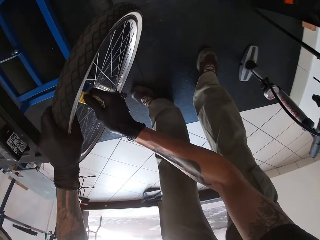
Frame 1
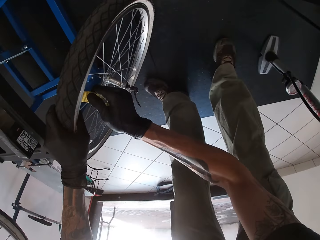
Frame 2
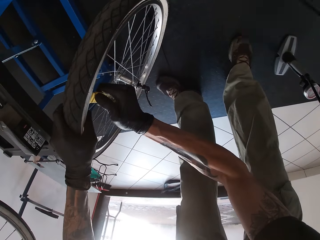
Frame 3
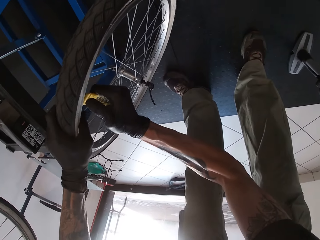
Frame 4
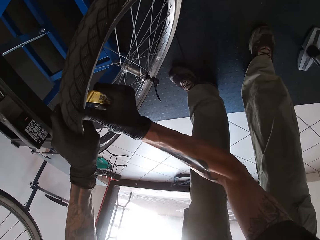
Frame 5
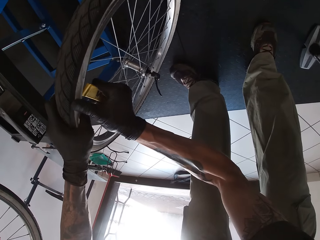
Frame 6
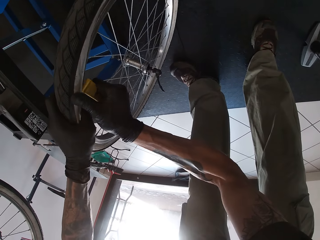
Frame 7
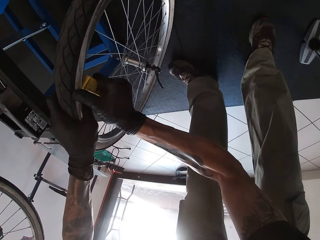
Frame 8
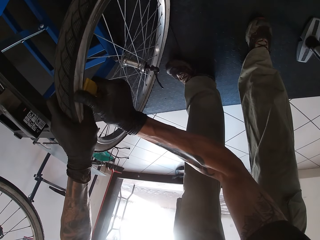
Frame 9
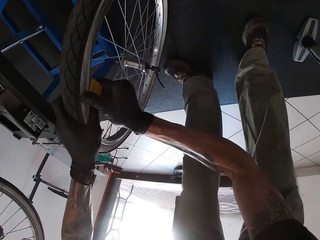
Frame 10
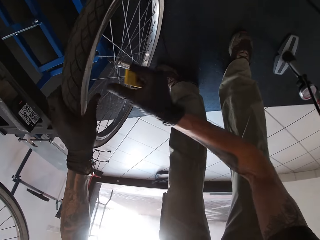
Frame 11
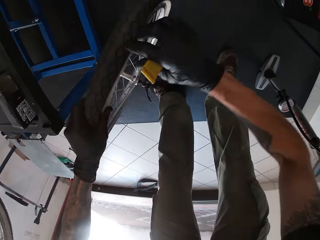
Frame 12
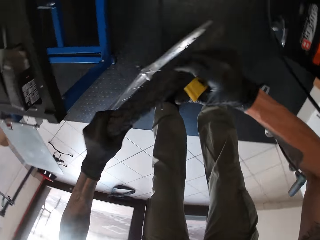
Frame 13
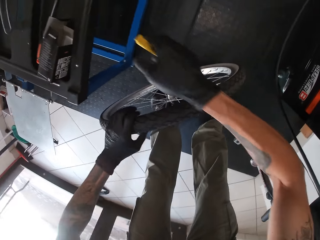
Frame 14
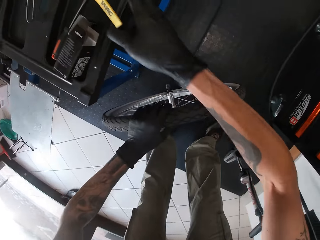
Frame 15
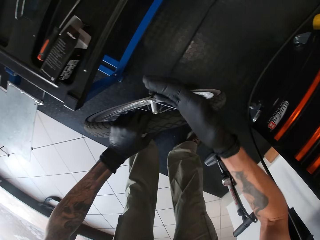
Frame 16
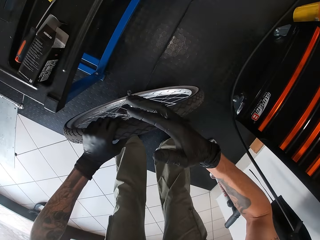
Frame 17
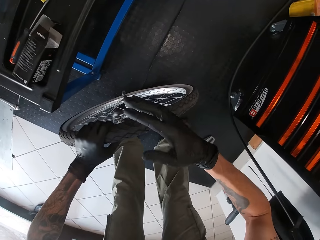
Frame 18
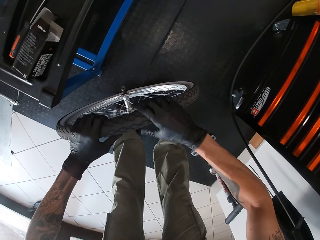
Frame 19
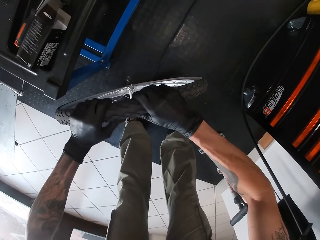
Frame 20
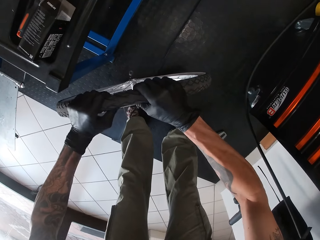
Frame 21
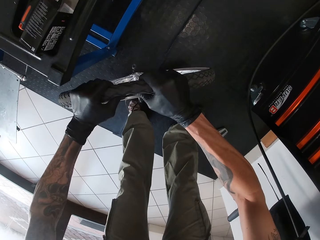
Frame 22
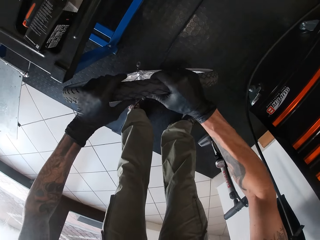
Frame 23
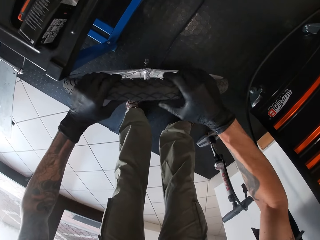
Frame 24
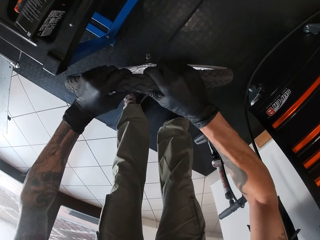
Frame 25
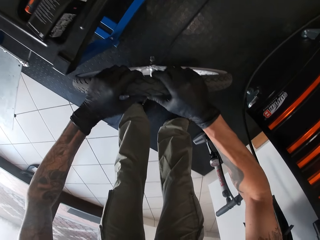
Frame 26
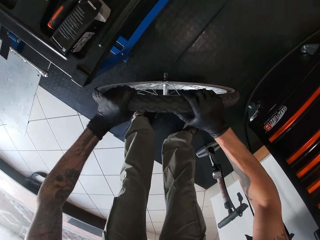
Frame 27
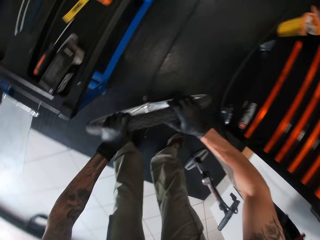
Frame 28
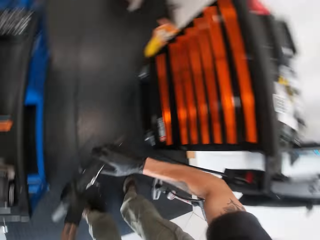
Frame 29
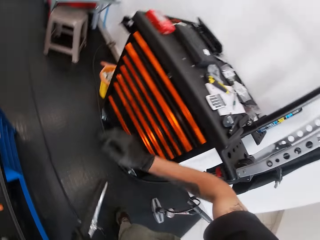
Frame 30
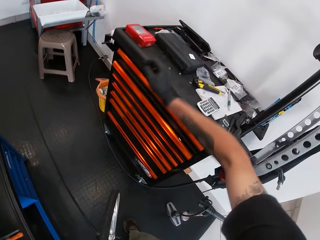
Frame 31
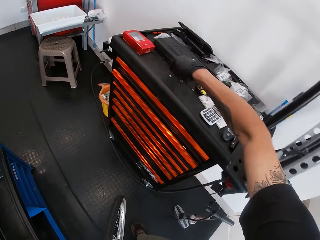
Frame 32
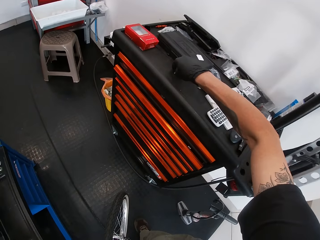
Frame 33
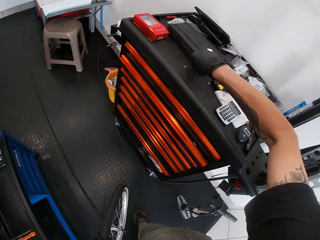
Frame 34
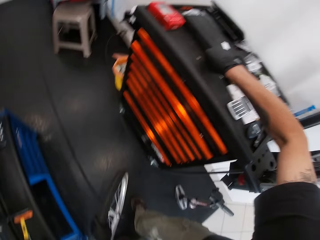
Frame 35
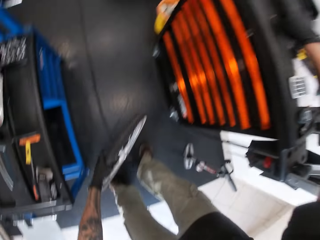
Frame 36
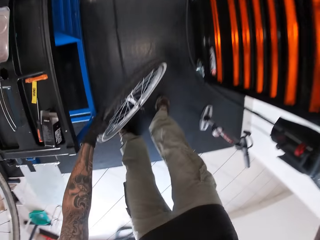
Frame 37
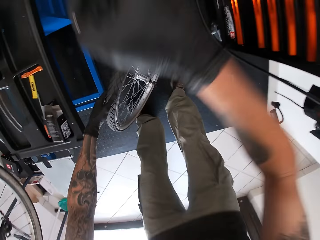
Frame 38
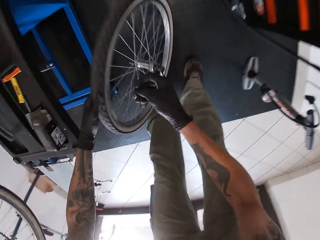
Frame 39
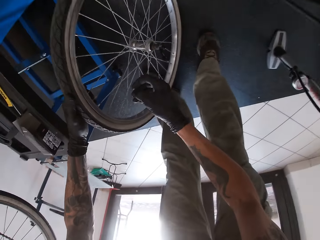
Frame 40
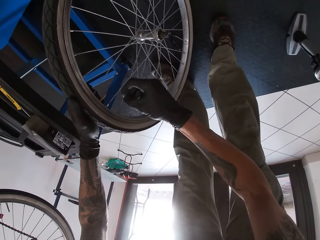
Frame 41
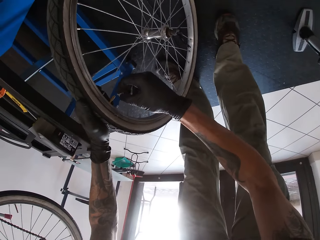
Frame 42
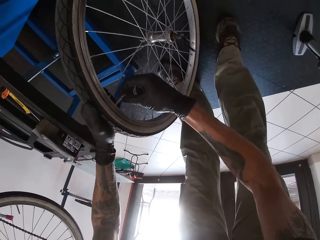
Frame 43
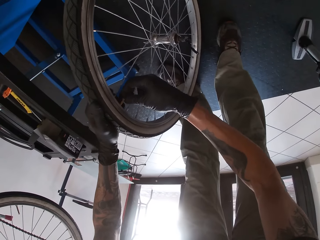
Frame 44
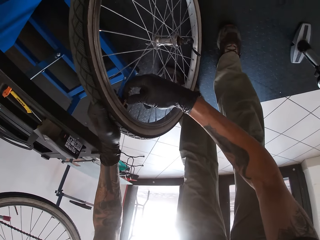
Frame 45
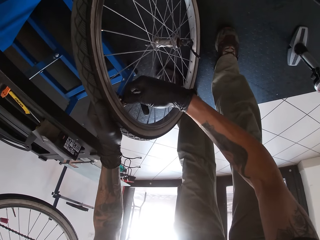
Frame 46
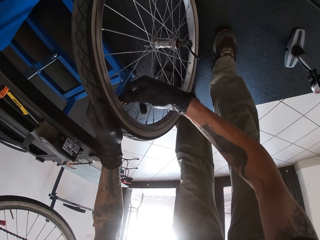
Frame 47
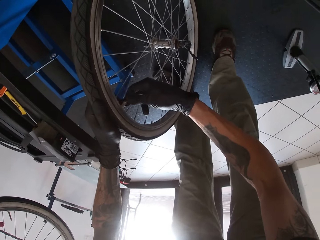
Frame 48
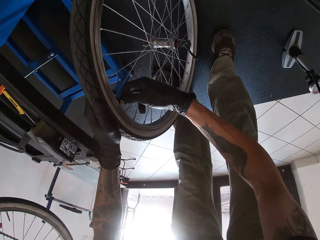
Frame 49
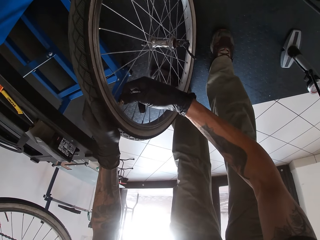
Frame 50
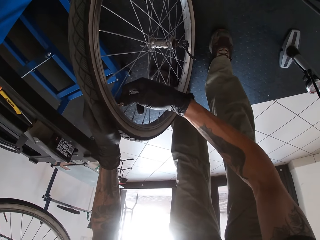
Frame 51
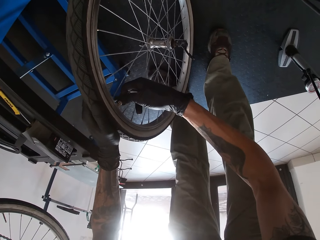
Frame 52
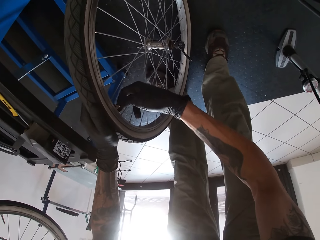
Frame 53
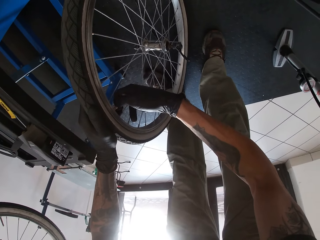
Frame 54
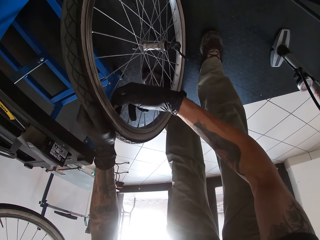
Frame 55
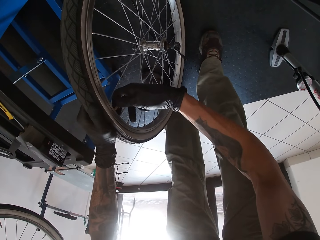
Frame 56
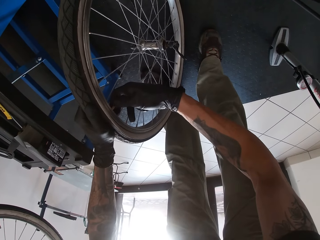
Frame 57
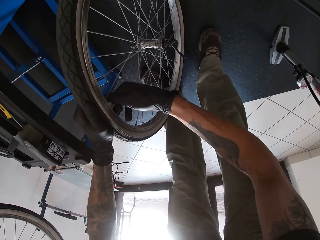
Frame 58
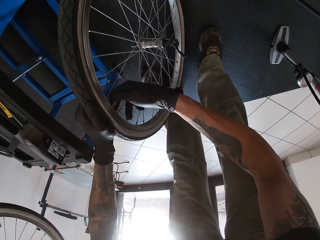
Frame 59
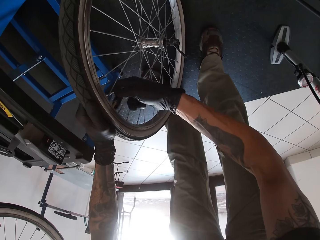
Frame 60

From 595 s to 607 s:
The camera wearer drops the lever on a table with his right hand. He fixes the bicycle tire with both hands. He picks up a valve from a cabinet with his right hand. He locks the tube with the valve in his right hand.

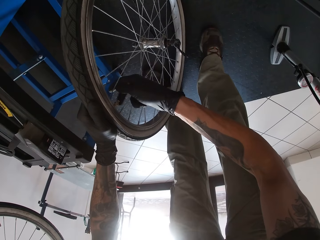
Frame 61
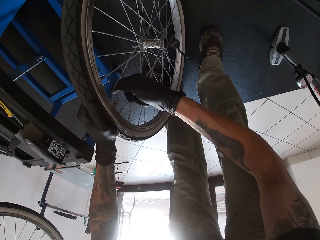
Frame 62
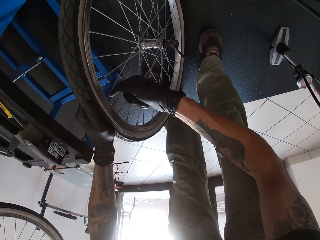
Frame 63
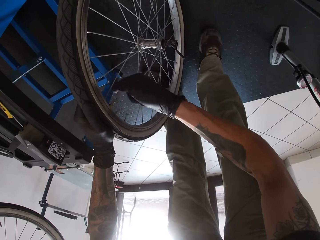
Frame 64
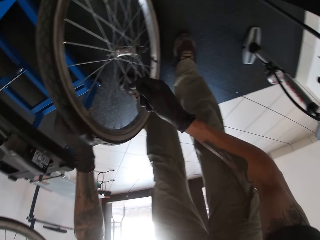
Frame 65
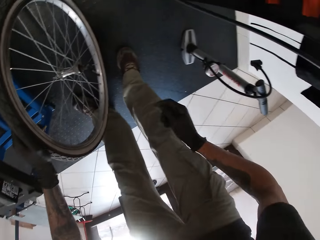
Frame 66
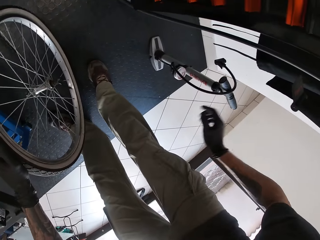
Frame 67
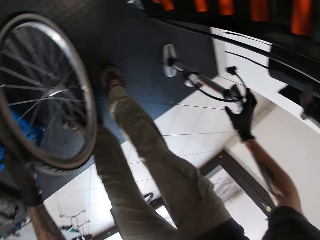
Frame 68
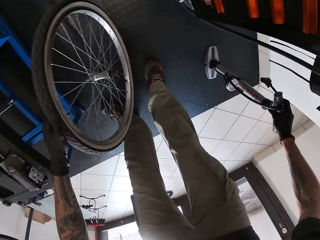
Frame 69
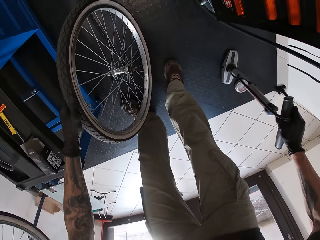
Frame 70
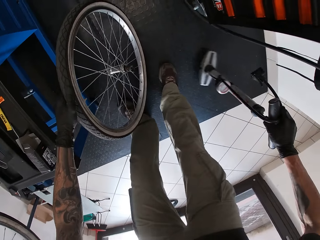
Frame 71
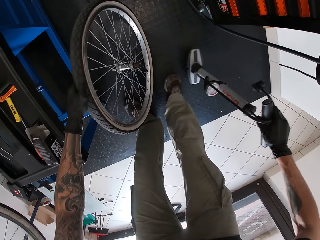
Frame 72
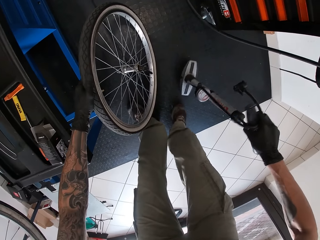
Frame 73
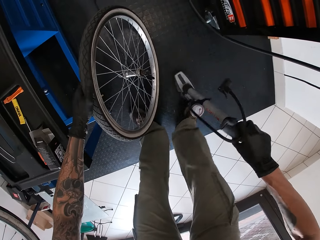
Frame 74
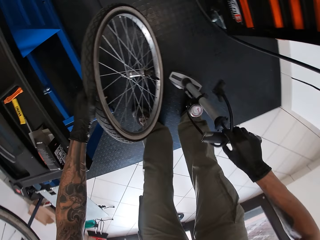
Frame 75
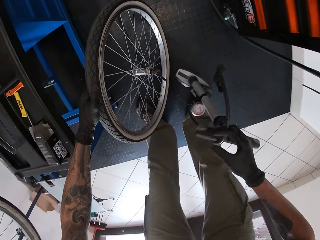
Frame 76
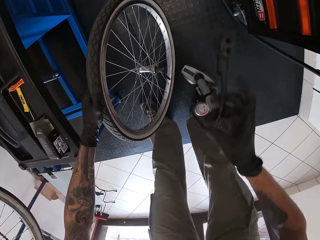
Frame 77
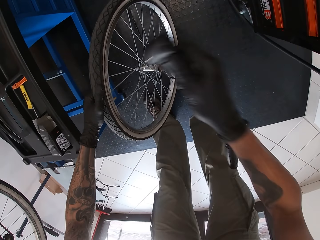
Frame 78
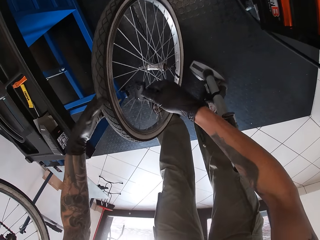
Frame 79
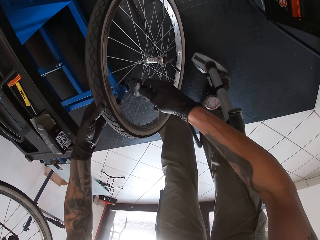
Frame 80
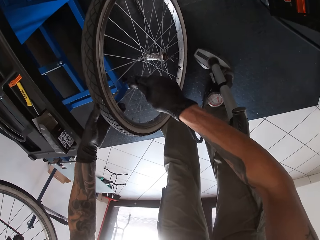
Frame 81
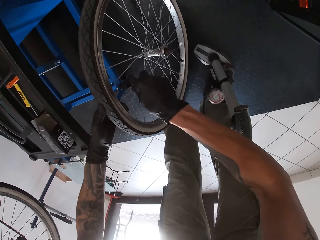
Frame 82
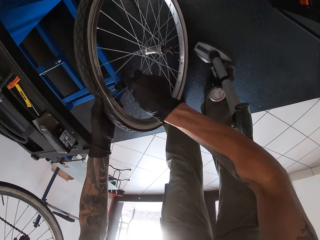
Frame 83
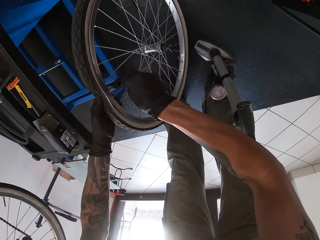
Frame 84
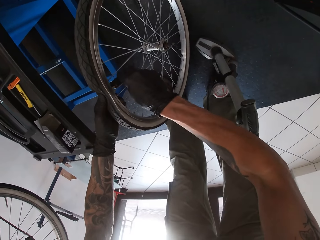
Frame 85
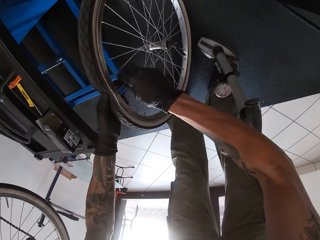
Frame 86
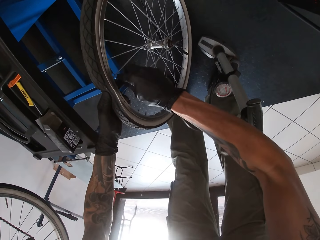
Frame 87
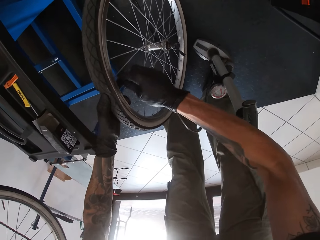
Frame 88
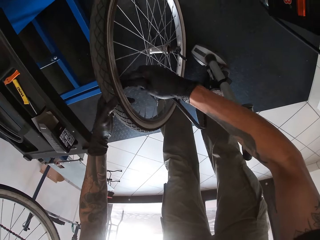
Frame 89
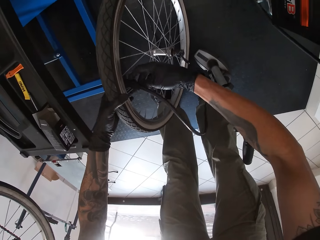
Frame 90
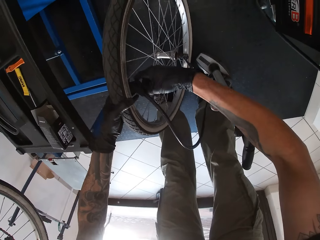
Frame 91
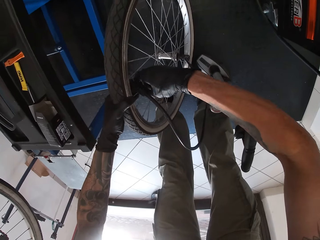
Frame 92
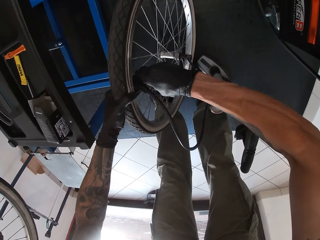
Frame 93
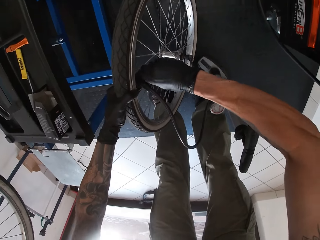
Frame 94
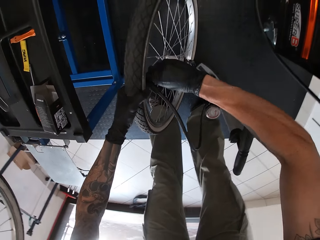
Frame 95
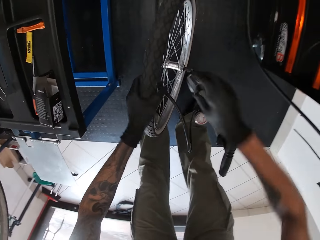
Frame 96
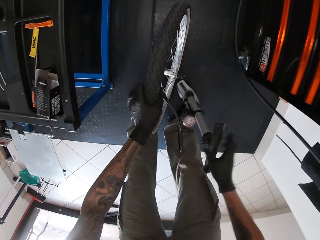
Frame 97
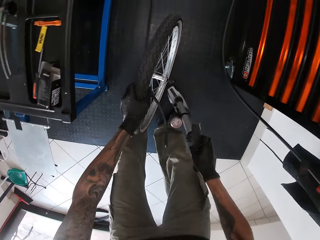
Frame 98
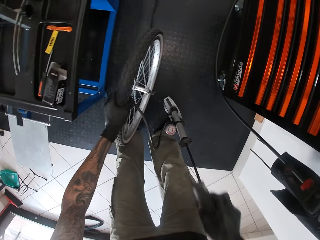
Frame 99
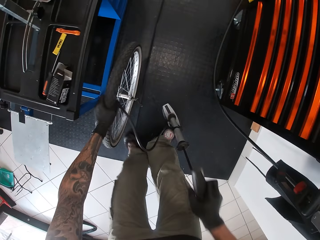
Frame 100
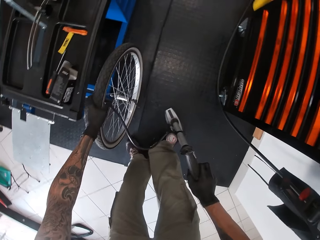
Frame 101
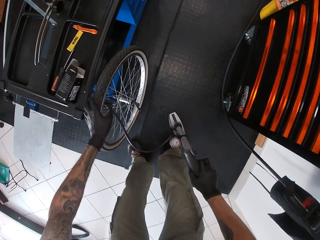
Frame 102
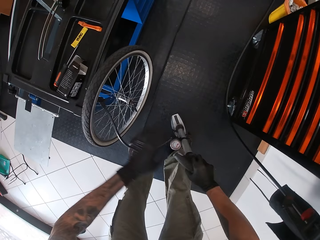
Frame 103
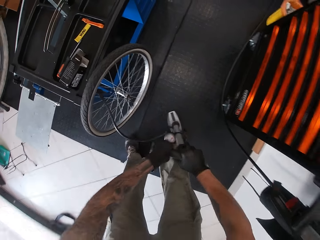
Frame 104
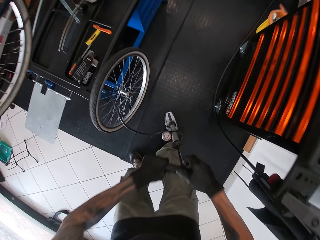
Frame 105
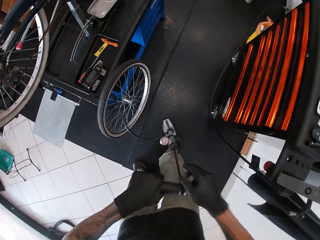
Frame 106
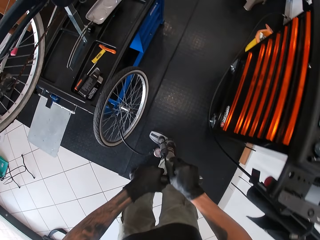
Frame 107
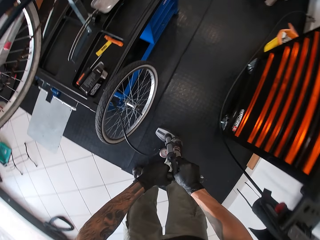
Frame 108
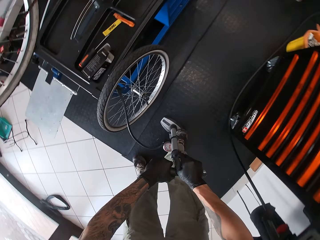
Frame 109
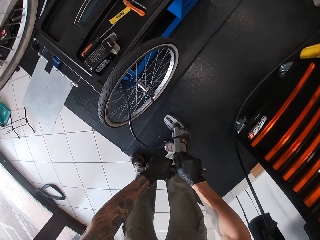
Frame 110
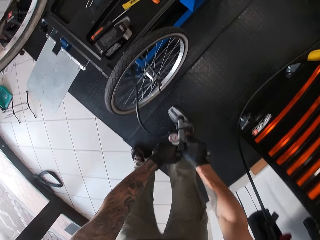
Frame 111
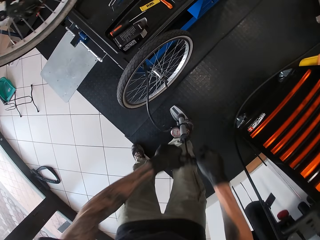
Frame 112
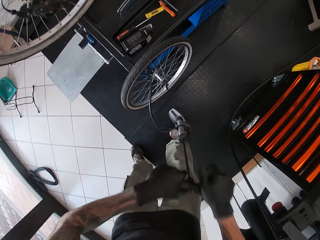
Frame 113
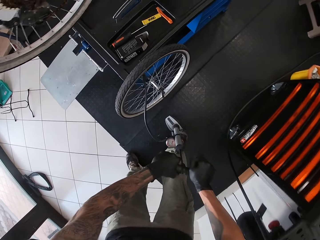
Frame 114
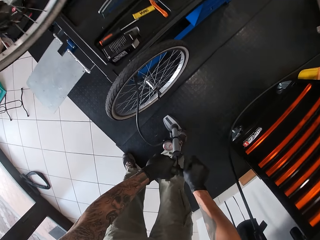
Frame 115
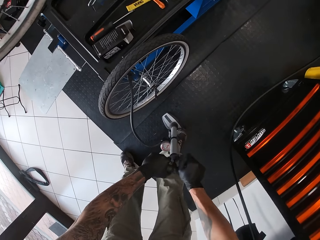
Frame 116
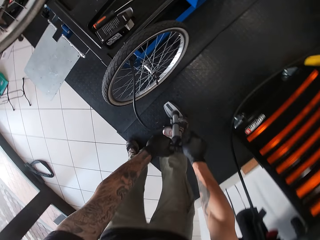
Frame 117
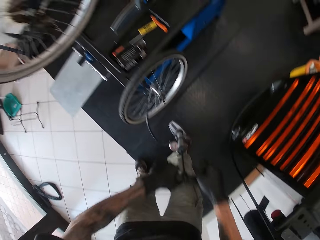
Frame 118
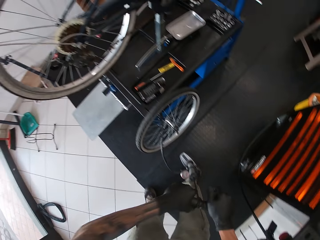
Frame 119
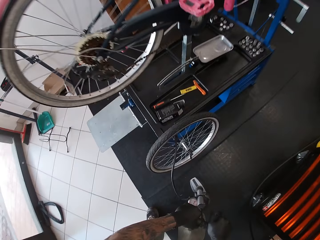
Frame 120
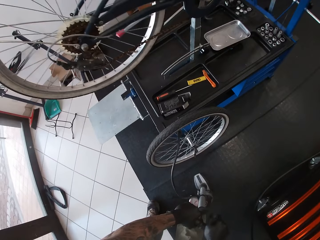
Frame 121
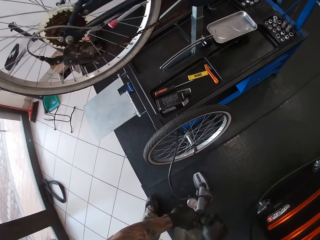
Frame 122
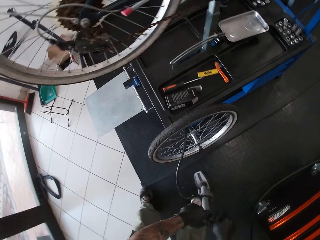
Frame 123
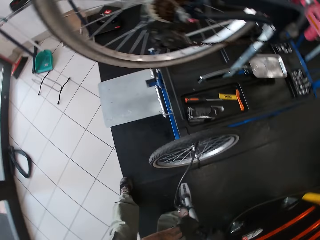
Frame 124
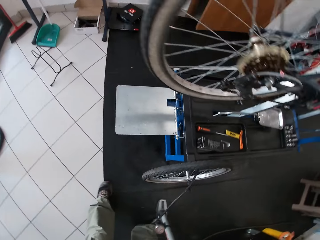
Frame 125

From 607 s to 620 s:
The camera wearer picks up a tire-pump from the floor with his right hand. He drops the tire-pump from the floor with his right hand. He attaches the tire-pump to the tire with his right hand, in the valve of the bike. He drops the tire against the work bench with his left hand. He pumps the tire with both hands.
